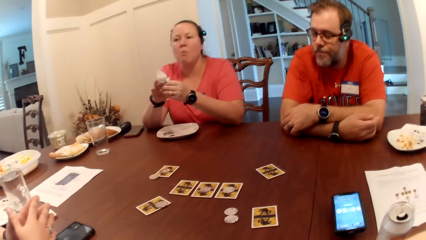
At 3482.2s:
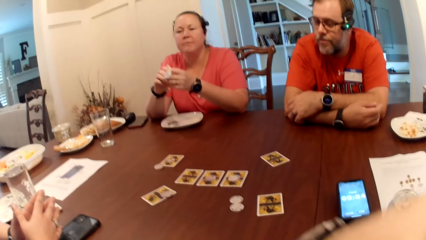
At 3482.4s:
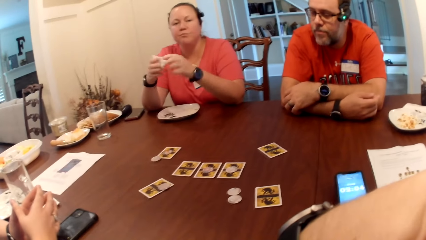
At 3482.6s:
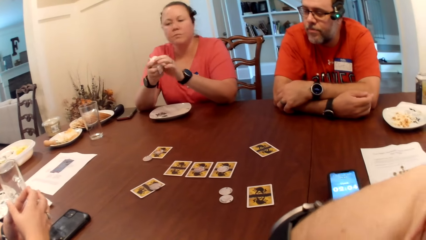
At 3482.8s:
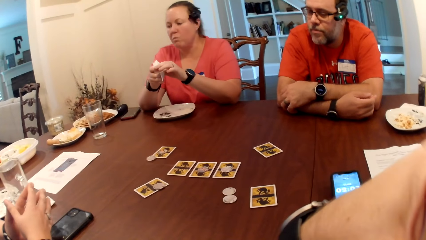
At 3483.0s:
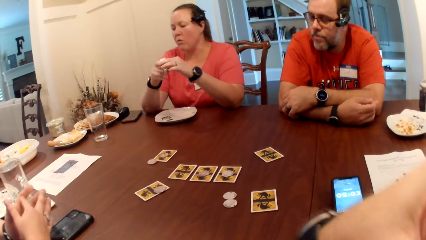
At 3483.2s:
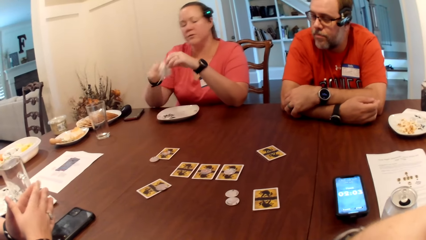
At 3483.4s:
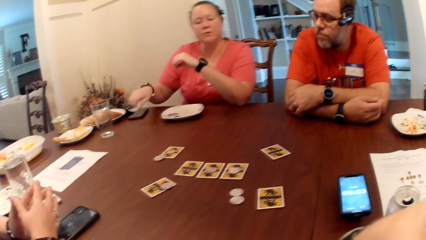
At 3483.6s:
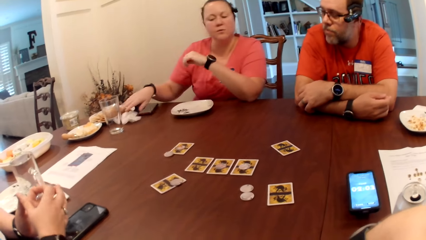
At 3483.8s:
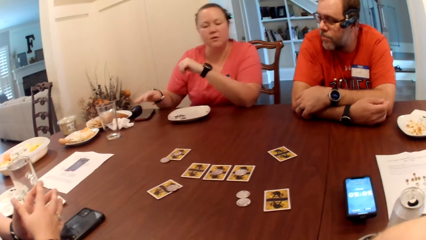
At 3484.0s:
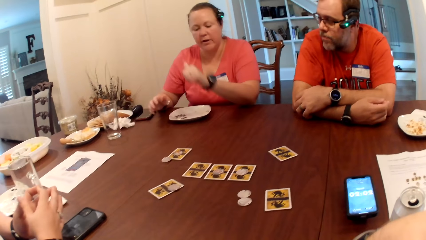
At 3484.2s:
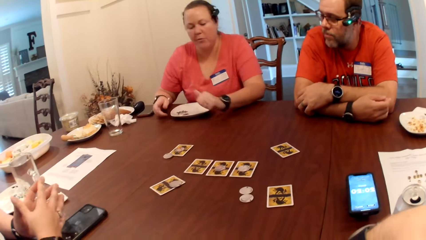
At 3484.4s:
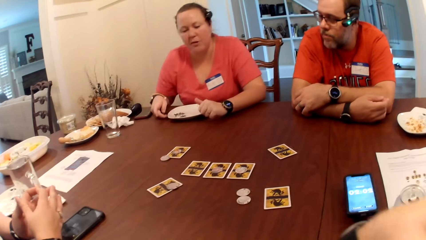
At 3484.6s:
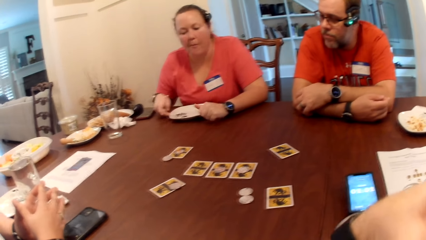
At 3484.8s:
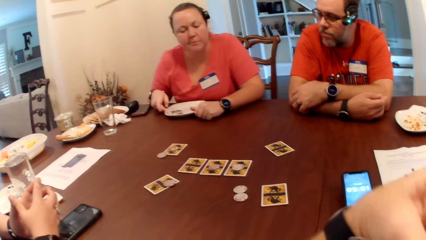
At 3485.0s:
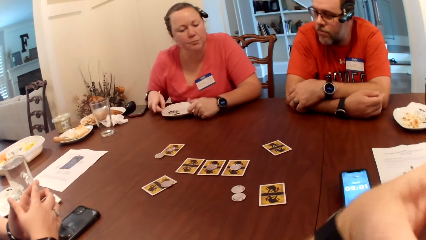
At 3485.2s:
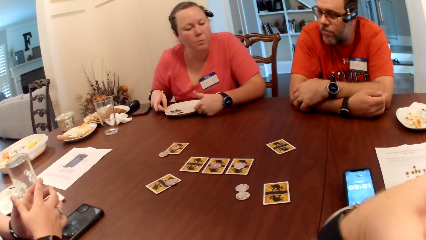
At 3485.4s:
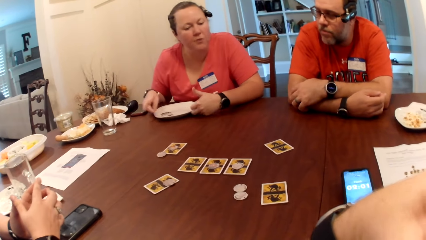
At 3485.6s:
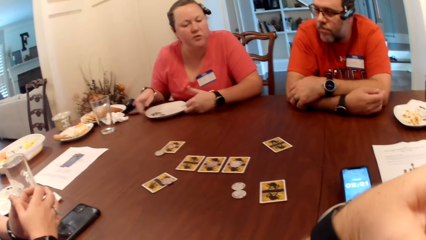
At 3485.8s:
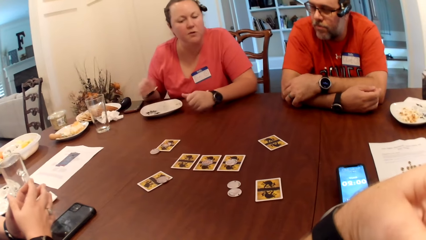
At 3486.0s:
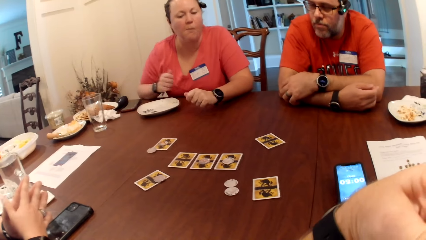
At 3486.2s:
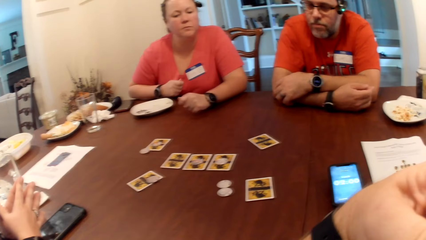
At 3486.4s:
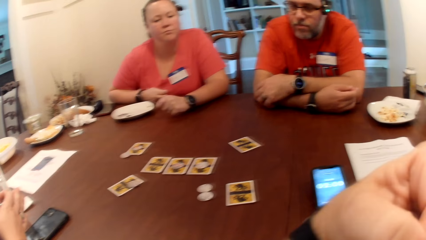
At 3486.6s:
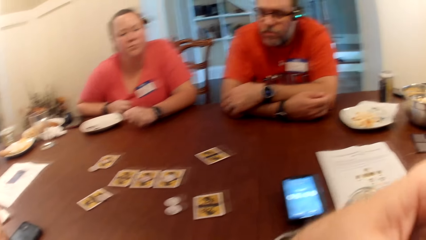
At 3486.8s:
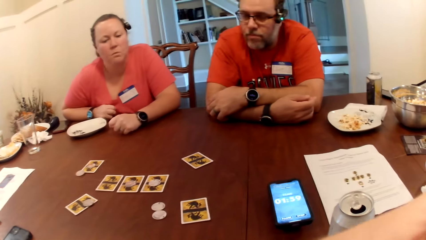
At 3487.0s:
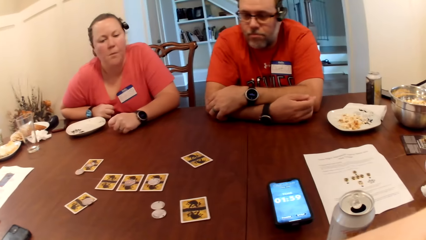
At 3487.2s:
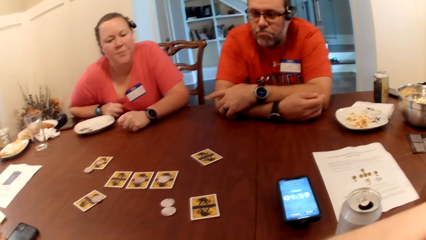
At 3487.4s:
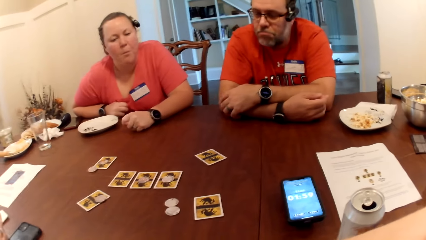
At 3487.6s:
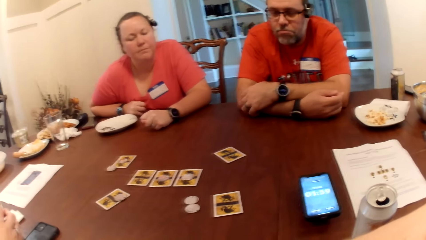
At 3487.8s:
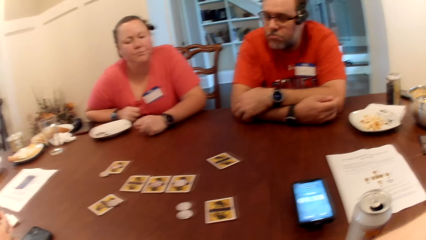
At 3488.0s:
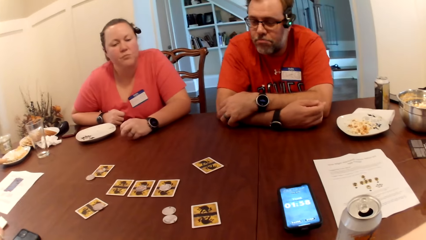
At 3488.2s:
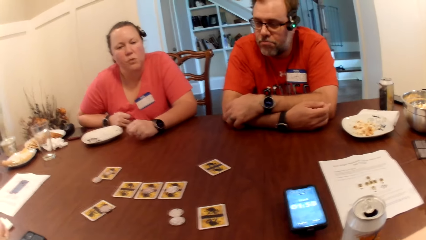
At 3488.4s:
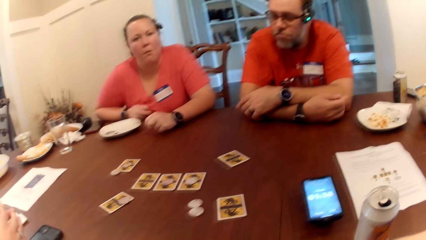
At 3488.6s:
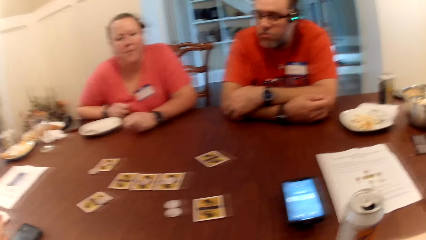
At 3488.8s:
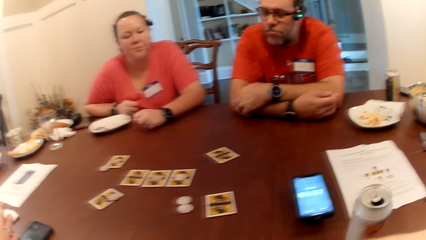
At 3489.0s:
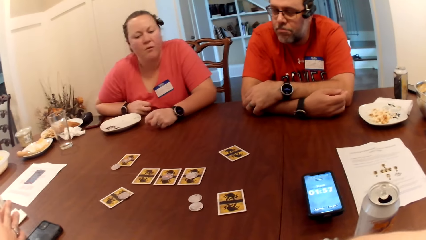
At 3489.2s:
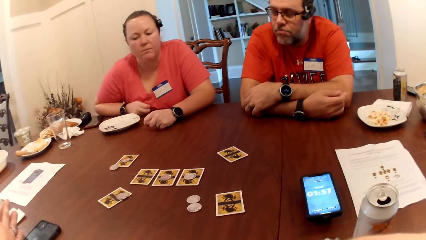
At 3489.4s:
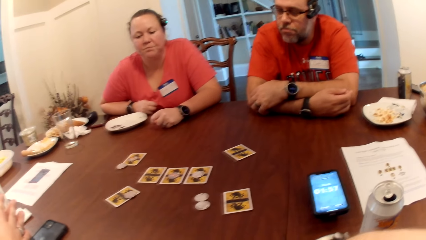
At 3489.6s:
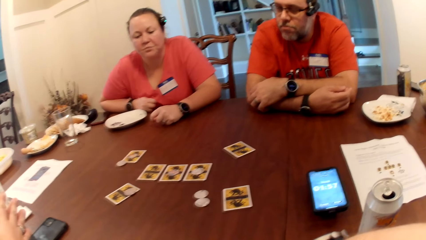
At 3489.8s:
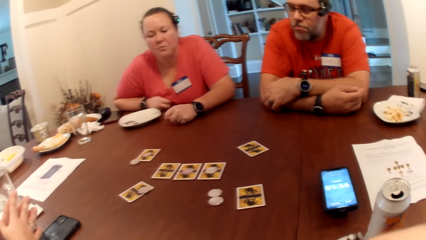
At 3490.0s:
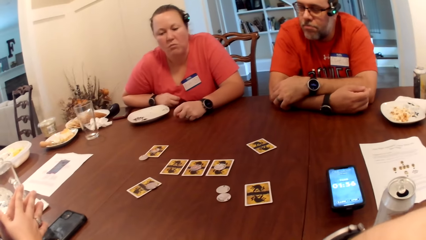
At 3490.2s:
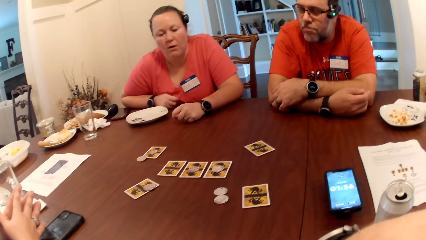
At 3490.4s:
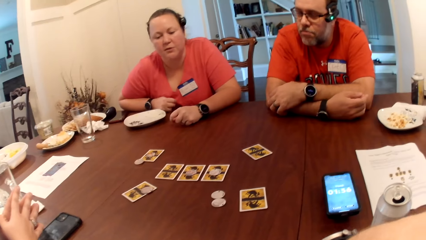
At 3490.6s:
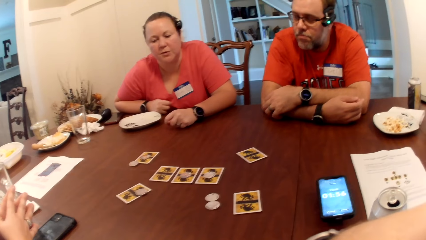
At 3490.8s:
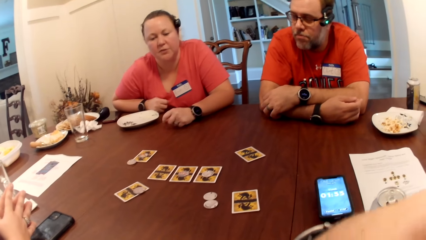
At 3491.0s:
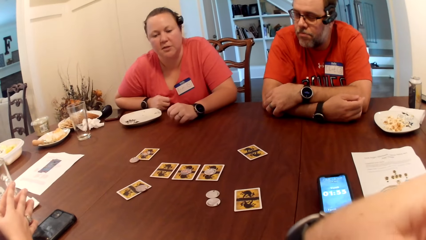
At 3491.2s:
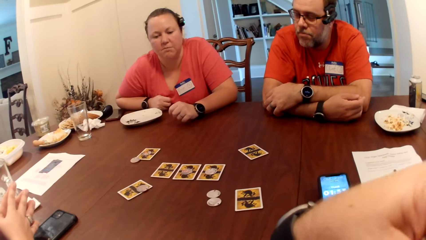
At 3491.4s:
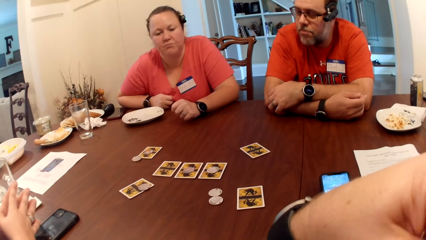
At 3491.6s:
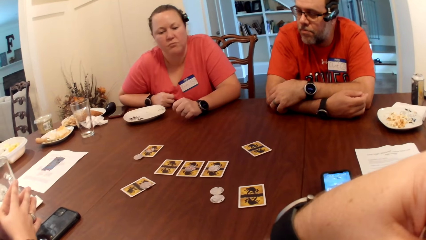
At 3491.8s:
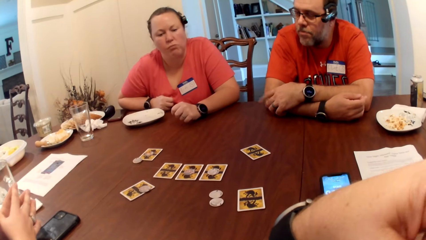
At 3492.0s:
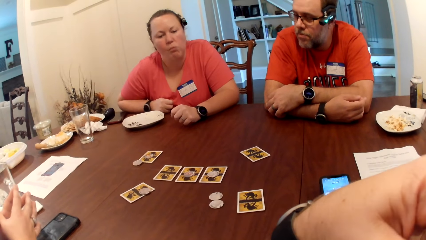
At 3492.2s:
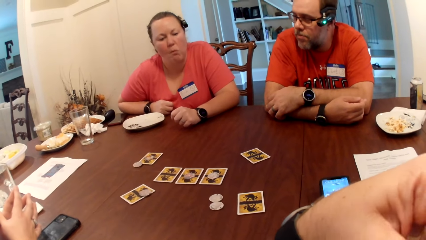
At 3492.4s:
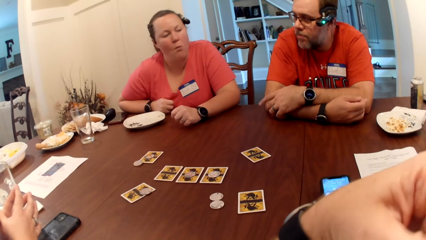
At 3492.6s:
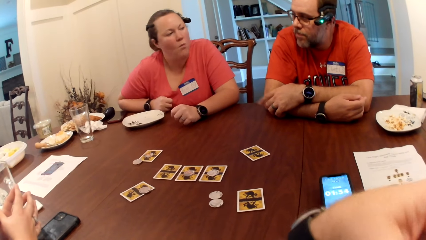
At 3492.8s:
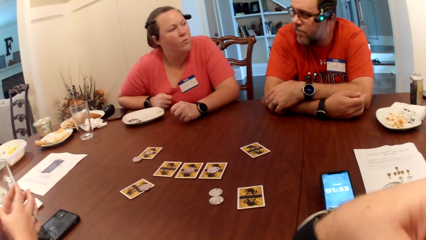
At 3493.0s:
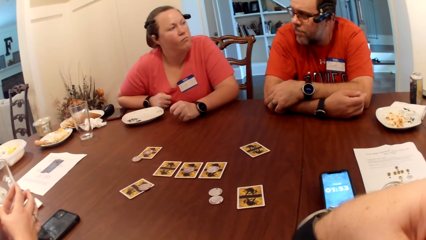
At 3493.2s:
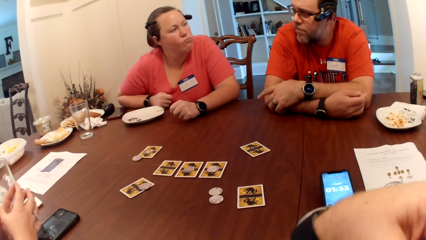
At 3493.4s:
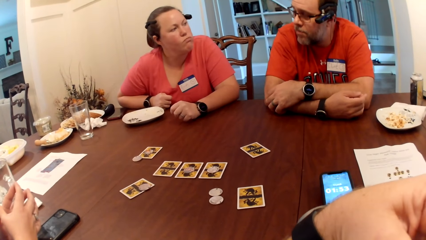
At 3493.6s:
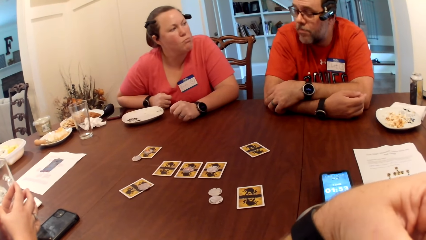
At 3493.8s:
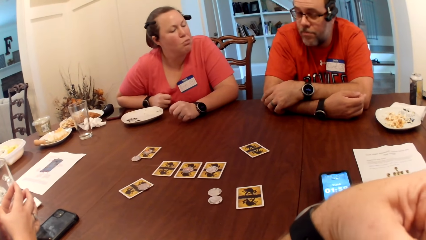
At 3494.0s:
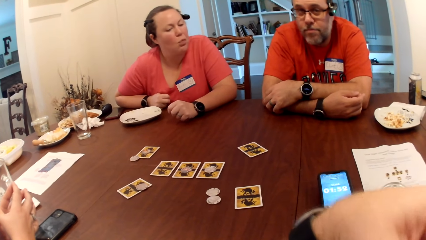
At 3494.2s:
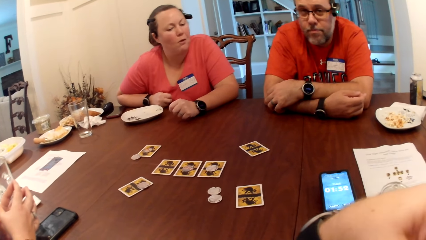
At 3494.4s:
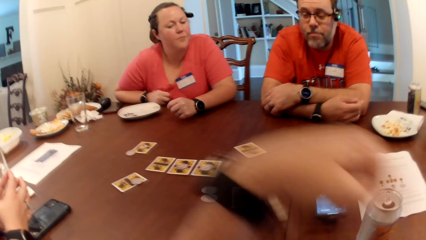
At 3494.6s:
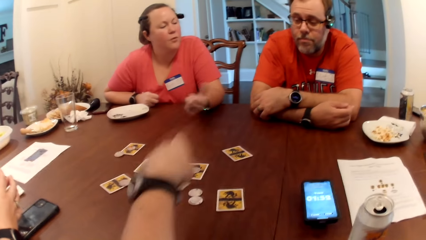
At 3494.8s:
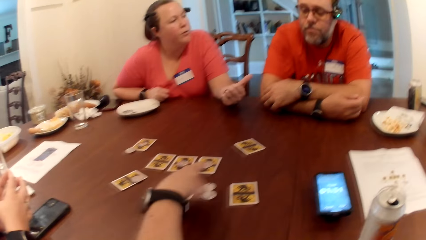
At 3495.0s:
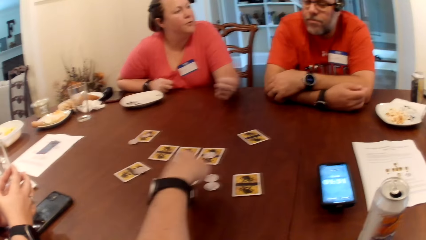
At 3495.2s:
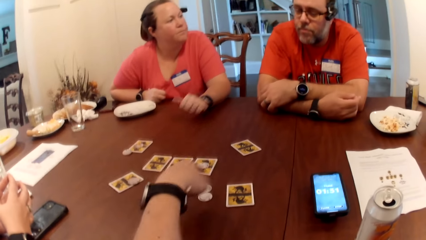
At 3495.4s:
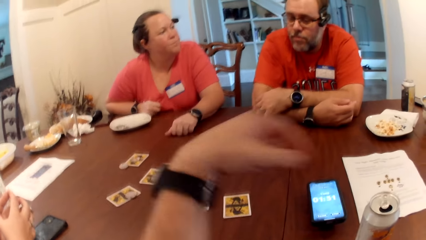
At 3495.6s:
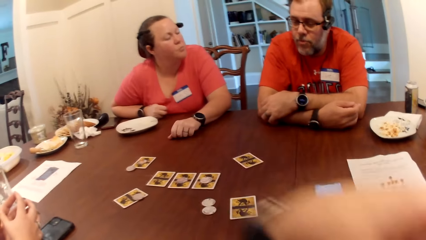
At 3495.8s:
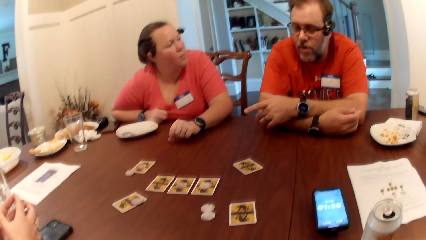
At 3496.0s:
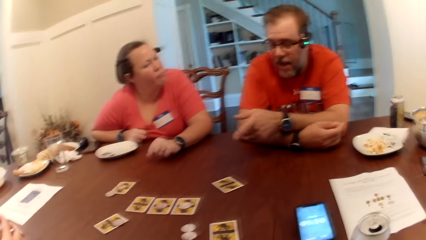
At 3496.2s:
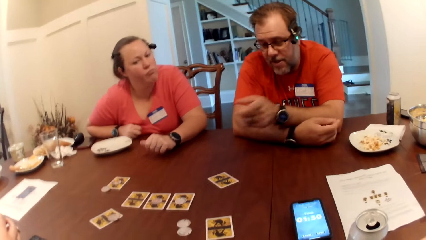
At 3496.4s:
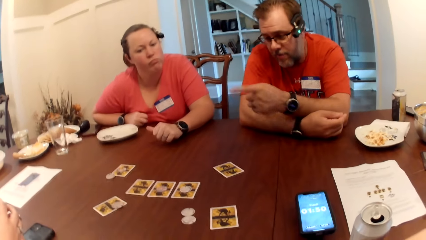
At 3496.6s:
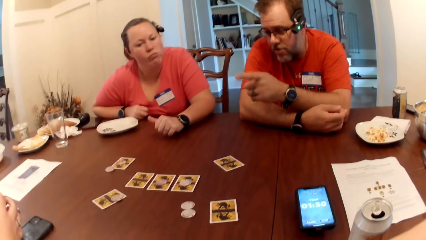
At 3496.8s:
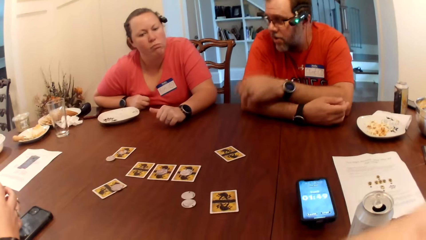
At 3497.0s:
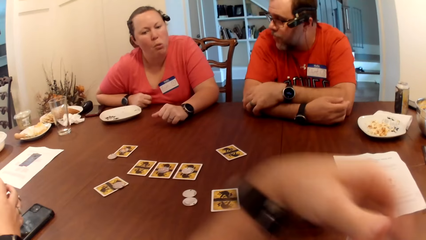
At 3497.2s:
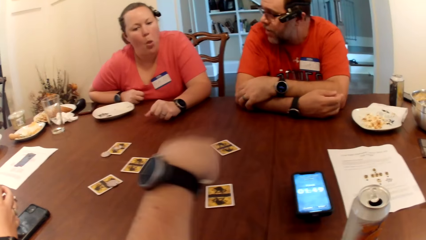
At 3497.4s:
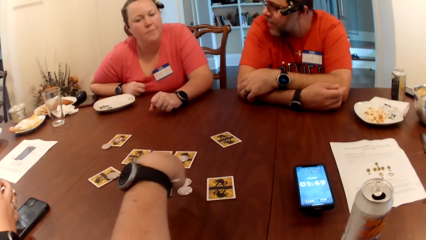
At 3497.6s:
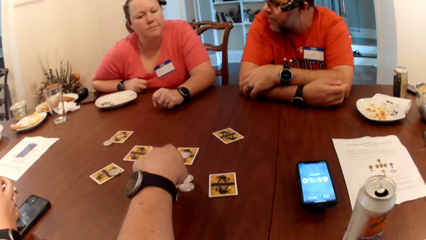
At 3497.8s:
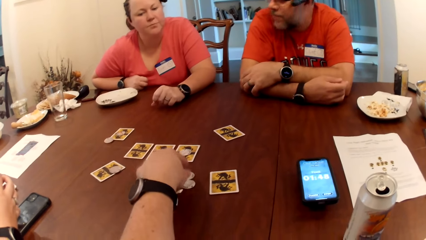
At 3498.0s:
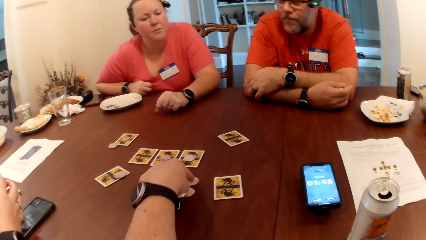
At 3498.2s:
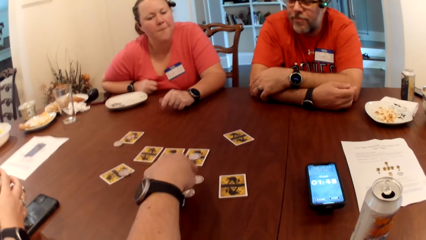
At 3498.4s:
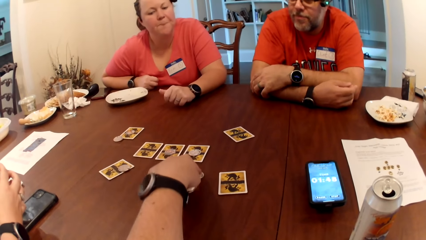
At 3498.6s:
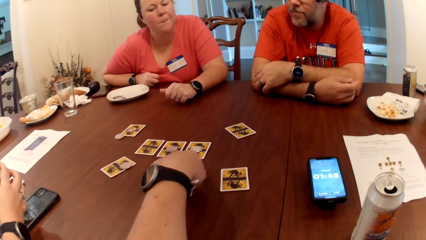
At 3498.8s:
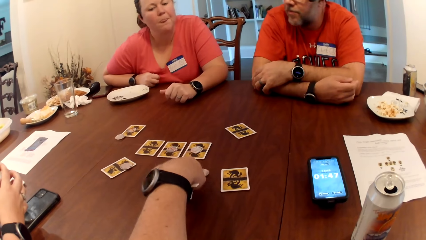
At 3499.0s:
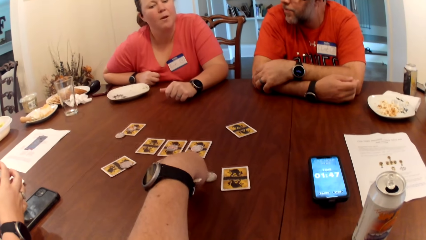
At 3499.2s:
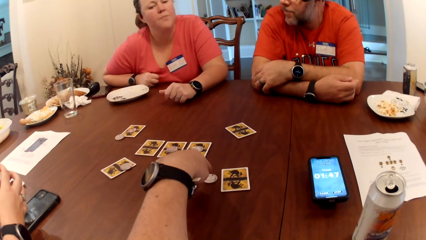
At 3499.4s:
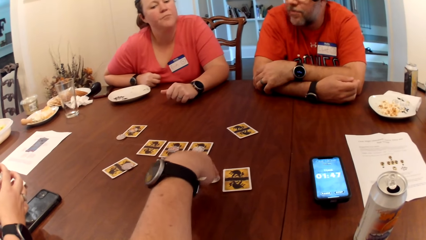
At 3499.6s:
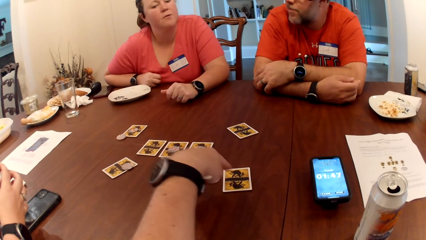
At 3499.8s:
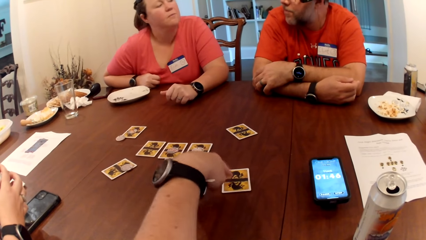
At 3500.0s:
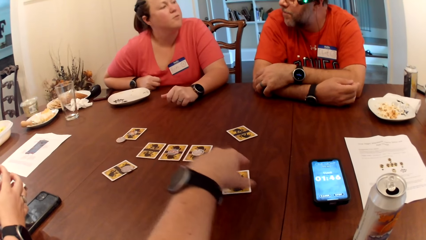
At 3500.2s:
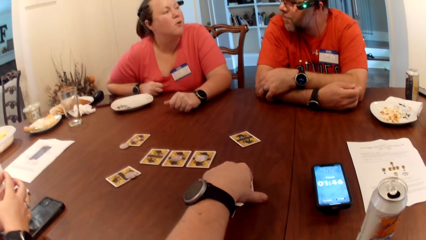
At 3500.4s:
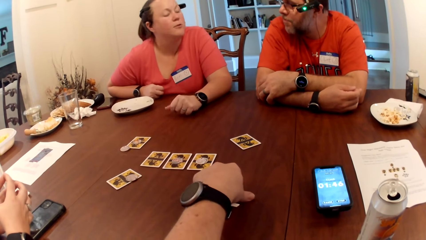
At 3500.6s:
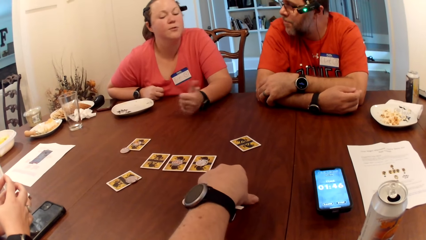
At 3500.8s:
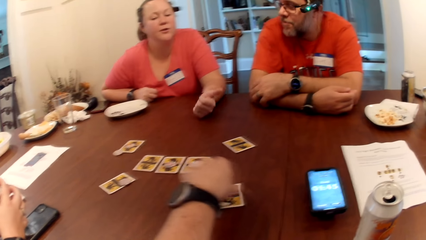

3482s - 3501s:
A woman puts a serviette on a table. The woman converses with a man. The camera wearer touches his face. He points at cards on the table. He drags the coin on the table with his left hand. He converses with the woman and the man.
